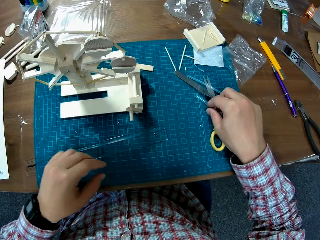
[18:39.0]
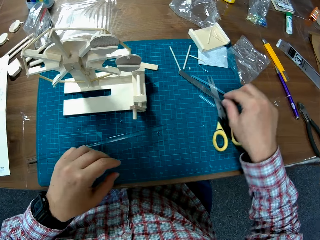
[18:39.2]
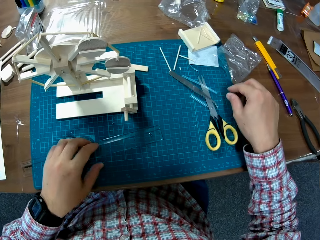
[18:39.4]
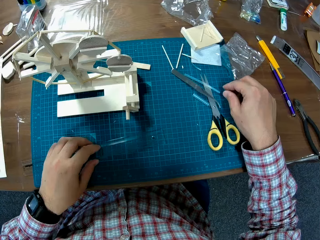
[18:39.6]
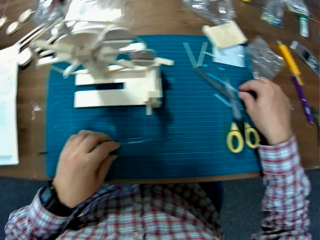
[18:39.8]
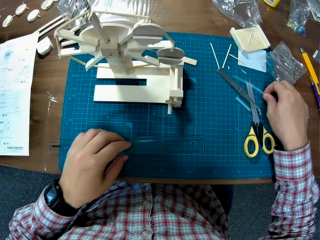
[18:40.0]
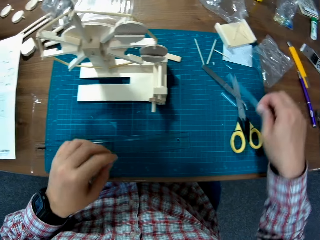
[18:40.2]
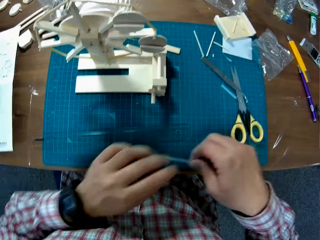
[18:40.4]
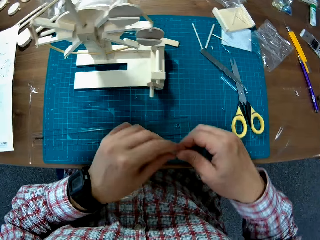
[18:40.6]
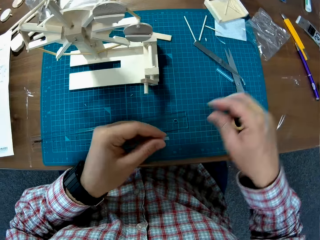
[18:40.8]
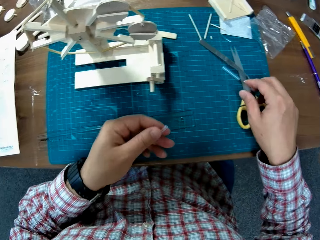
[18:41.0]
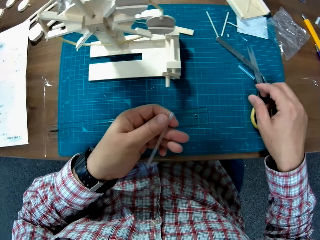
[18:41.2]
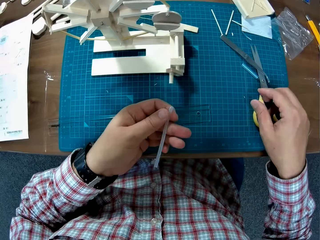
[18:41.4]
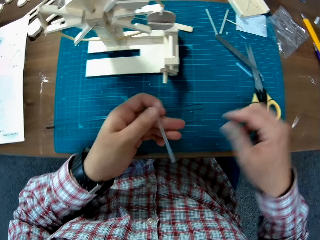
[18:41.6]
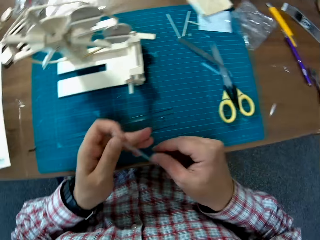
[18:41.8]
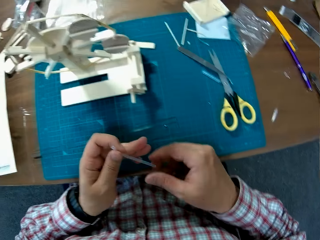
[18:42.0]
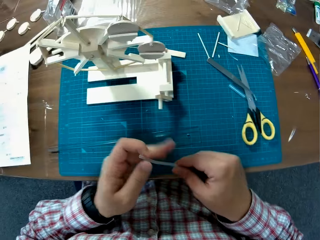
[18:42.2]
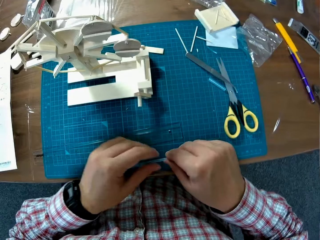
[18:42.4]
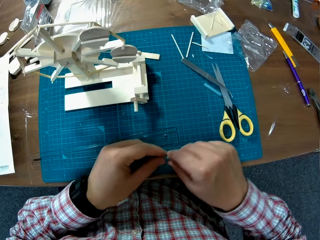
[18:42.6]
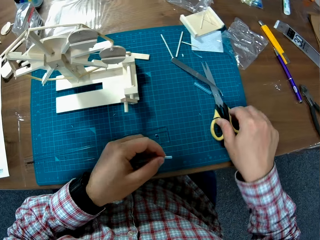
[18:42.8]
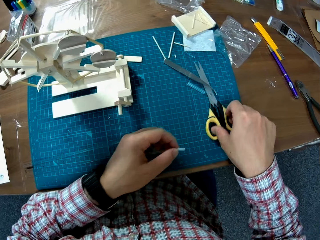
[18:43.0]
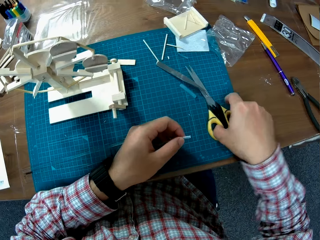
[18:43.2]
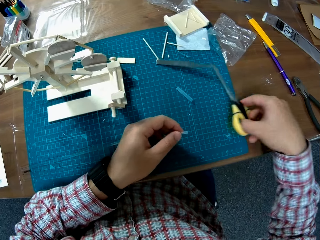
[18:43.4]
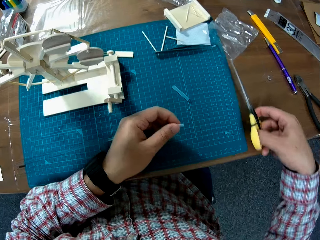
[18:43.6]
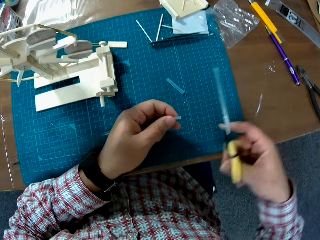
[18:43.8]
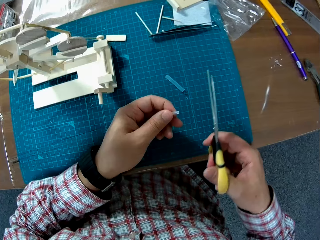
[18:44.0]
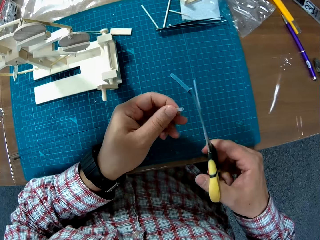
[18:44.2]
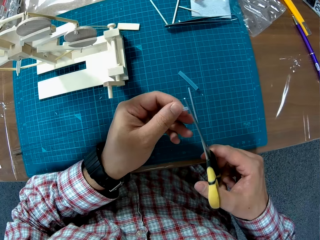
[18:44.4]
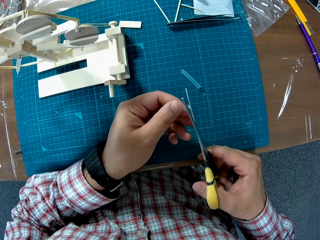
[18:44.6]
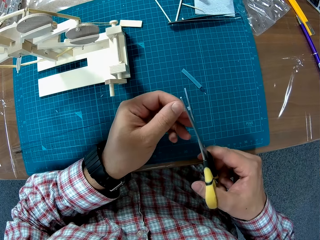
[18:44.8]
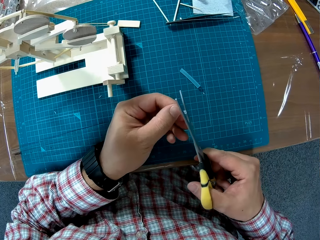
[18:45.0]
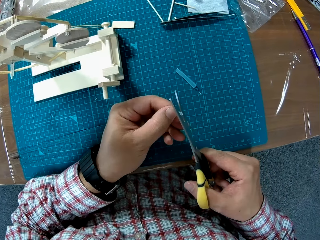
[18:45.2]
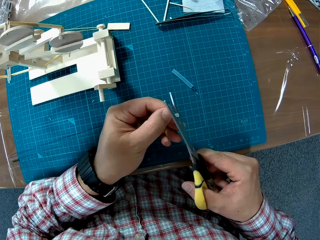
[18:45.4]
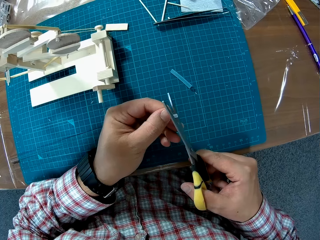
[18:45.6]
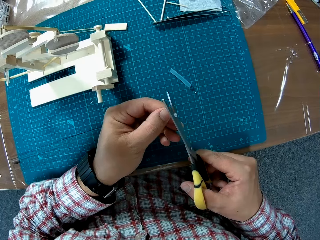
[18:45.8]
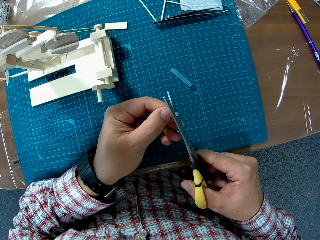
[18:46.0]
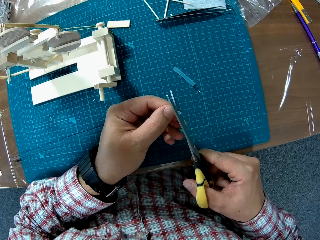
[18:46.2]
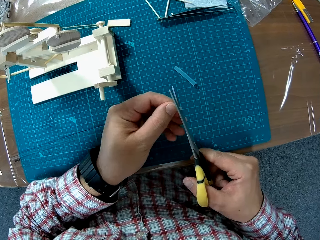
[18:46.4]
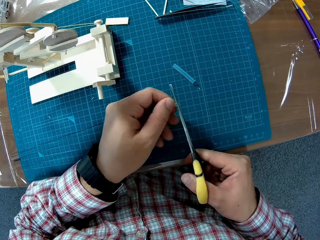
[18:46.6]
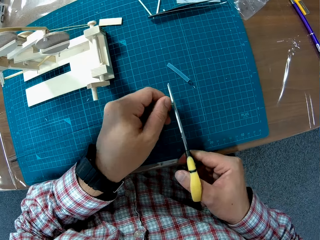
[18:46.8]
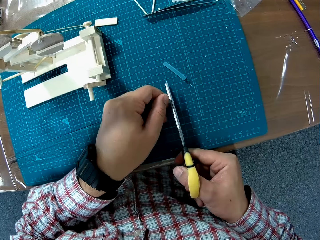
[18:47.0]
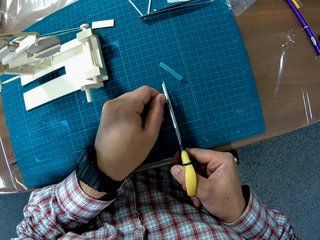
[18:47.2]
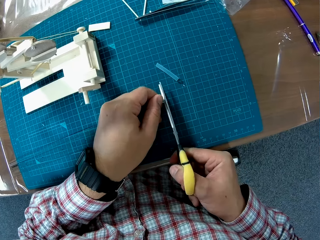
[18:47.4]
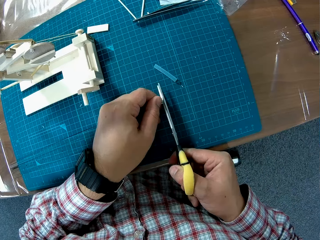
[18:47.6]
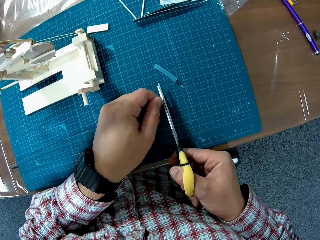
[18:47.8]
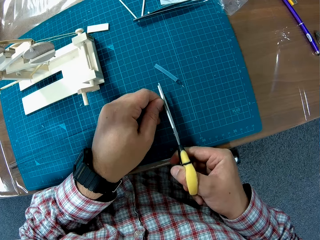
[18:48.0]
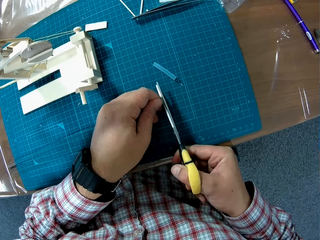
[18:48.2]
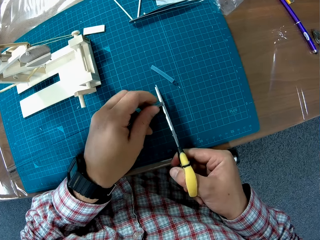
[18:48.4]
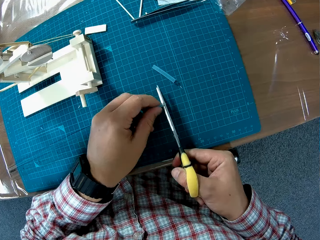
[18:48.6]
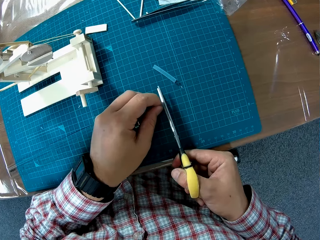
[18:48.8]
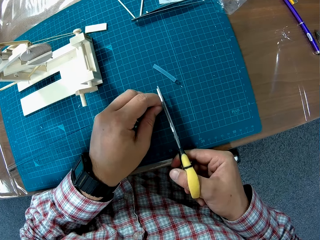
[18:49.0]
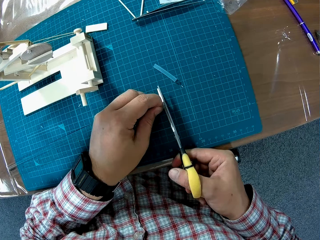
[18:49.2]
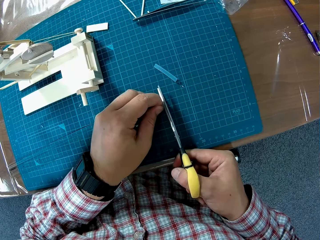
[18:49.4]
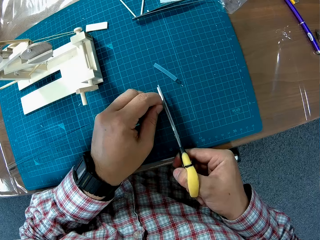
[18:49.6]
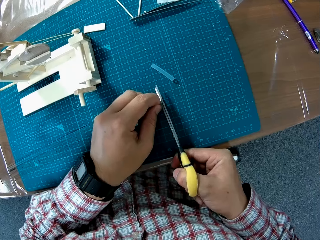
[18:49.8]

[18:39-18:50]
The camera wearer picks up a straw from the table. They pick up scissors from the table. They cut the straw with the scissors.

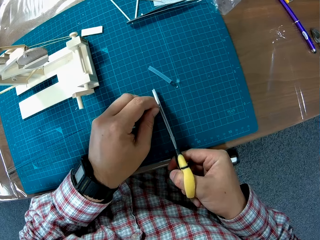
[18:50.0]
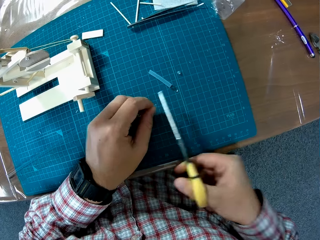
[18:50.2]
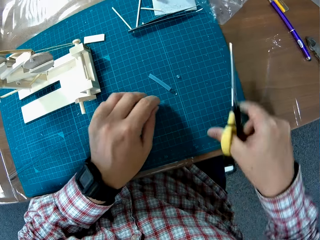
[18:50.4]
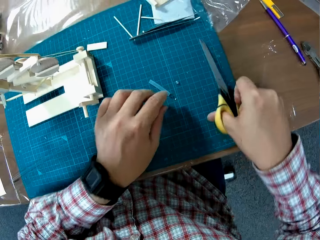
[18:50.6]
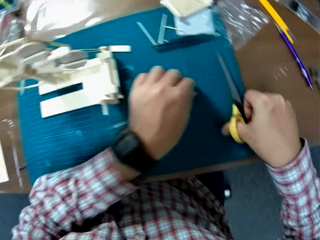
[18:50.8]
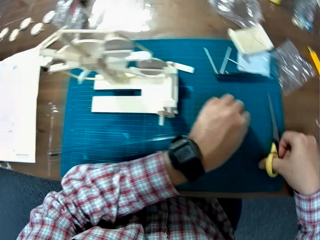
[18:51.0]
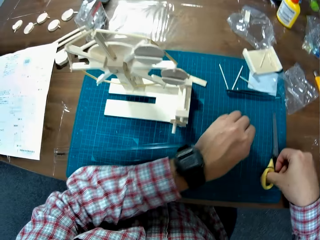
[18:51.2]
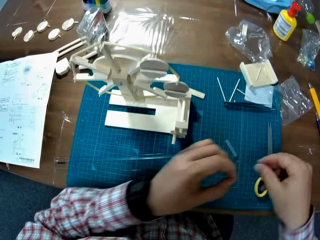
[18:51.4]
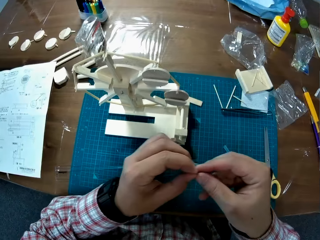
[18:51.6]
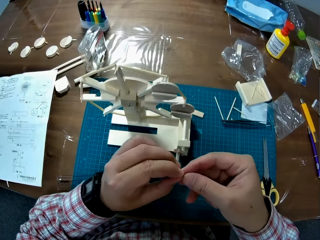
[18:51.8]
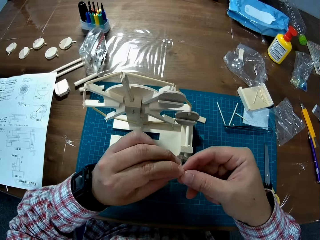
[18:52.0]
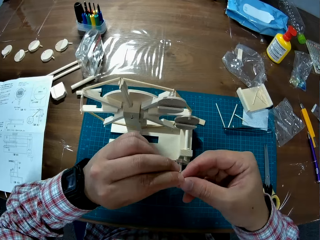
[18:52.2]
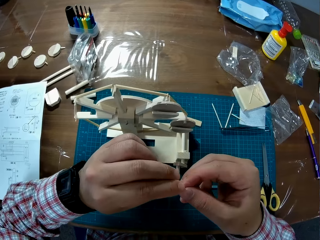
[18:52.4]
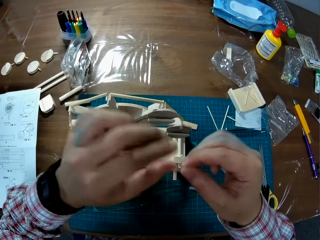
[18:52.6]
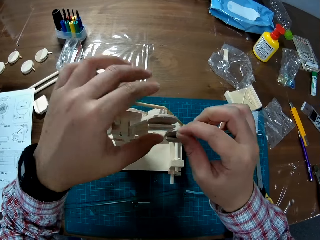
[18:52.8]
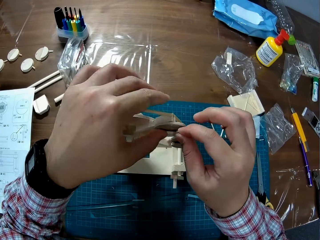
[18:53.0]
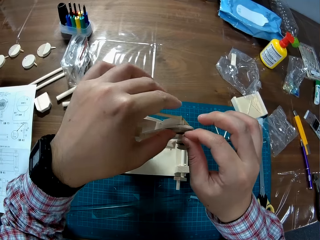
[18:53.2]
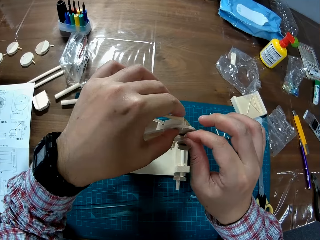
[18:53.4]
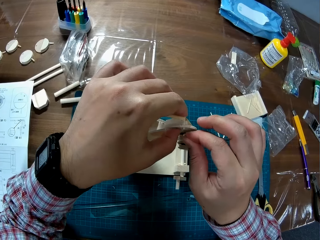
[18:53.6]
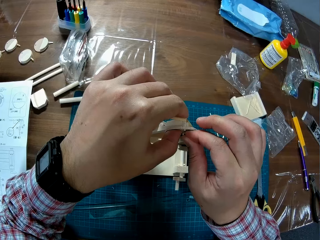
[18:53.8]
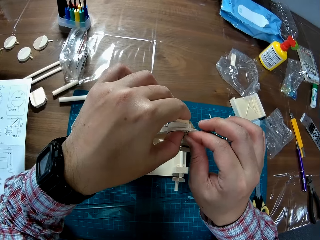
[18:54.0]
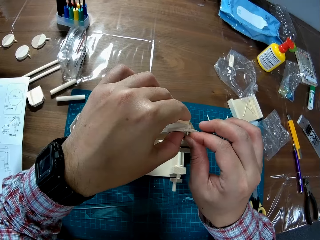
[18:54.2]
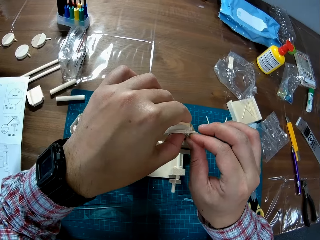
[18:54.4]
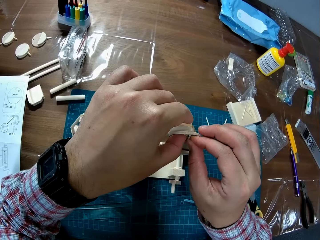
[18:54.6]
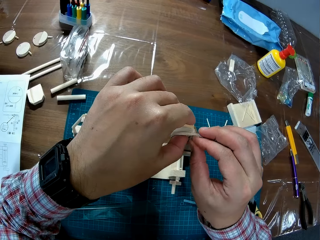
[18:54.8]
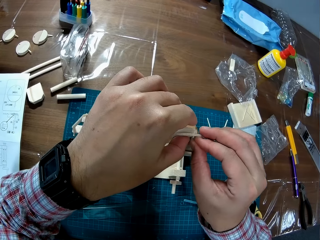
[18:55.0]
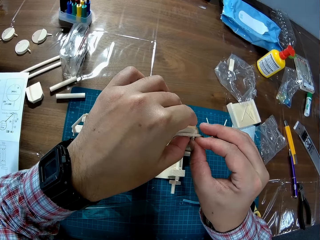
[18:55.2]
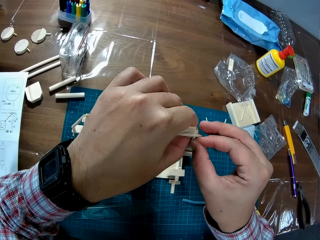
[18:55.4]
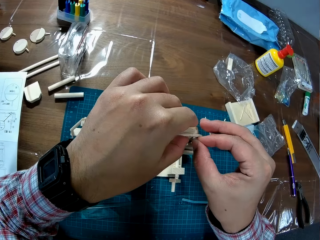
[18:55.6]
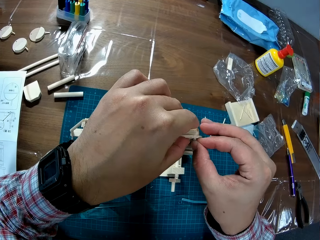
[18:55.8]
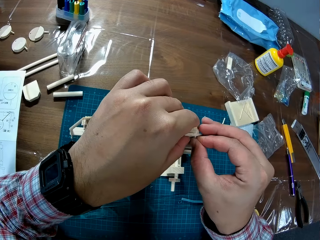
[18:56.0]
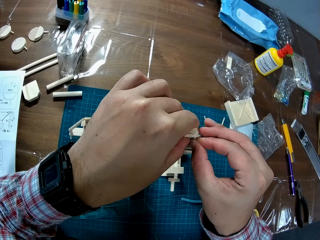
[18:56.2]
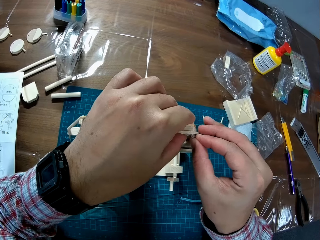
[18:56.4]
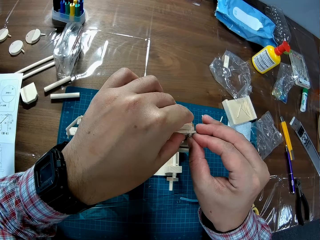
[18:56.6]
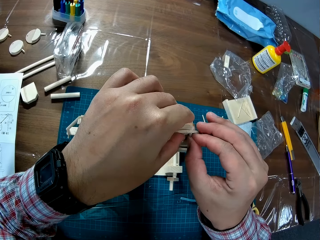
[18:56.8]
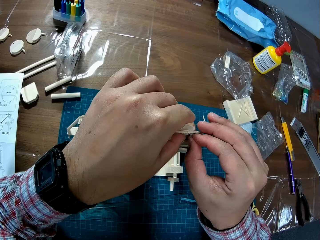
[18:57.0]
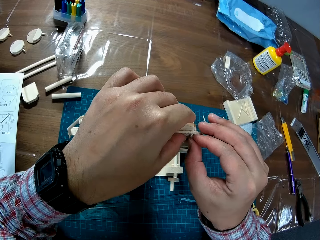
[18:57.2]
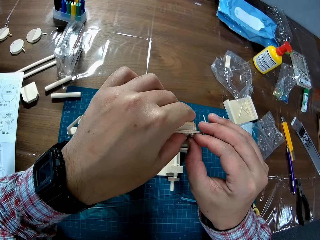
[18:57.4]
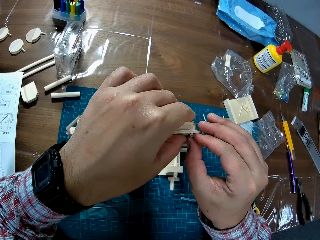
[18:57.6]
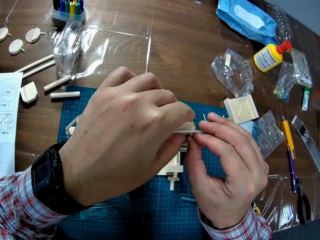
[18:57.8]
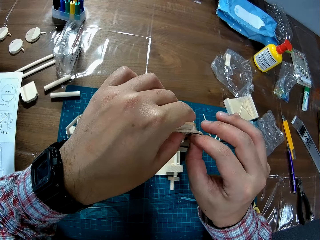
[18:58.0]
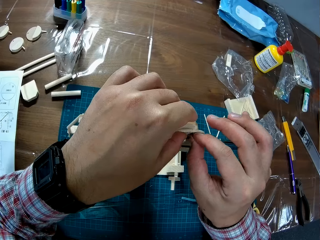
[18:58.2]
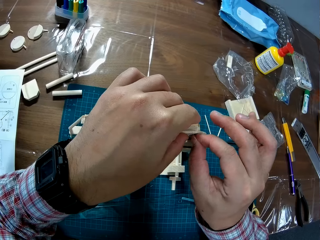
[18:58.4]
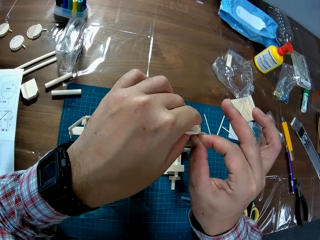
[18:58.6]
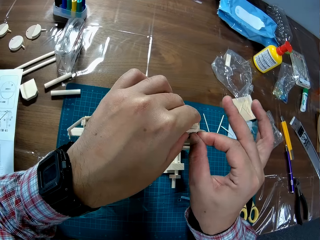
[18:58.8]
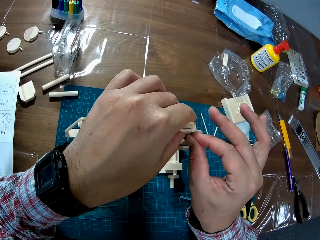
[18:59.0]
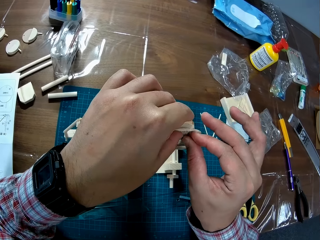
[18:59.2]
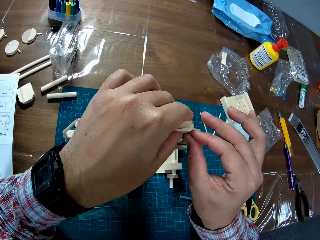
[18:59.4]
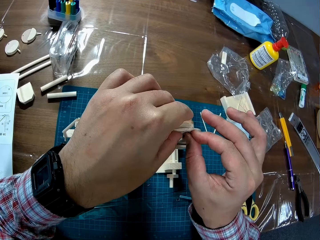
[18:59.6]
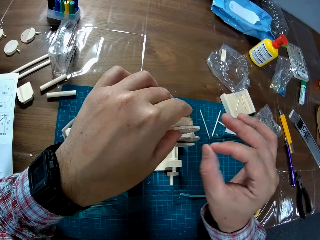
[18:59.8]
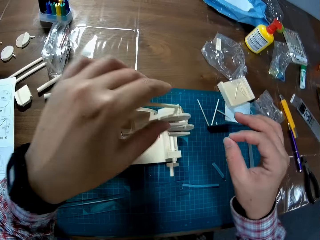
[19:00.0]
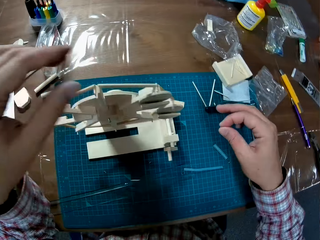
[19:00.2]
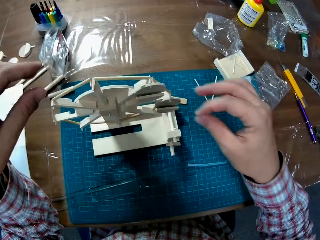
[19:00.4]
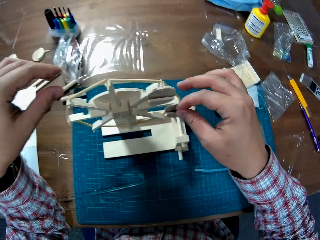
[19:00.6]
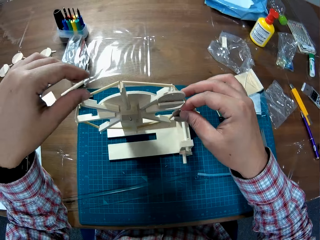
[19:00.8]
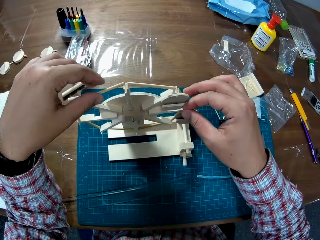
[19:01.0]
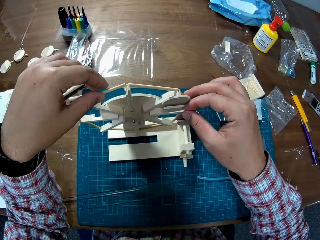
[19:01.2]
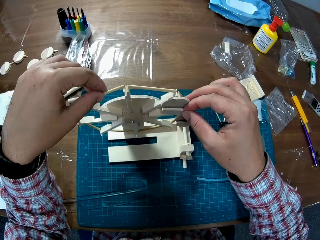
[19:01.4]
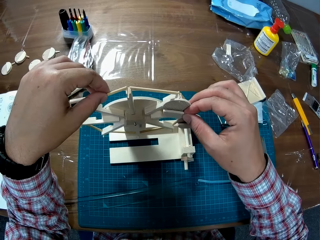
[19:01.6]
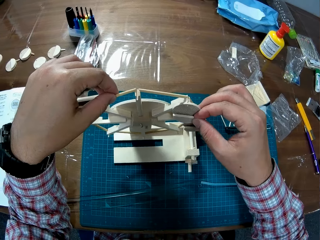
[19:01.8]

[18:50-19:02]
The camera wearer fixes something on the woodcraft. They pin the straw on the craft.
